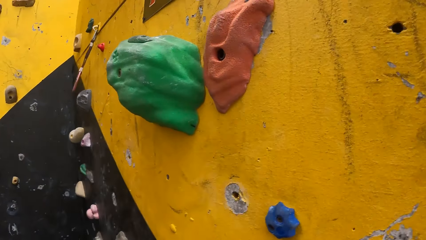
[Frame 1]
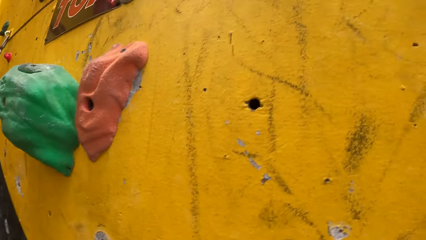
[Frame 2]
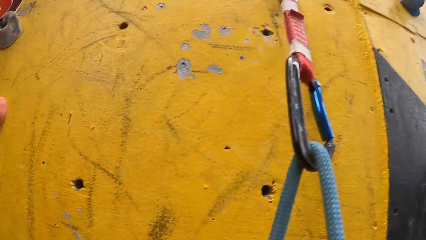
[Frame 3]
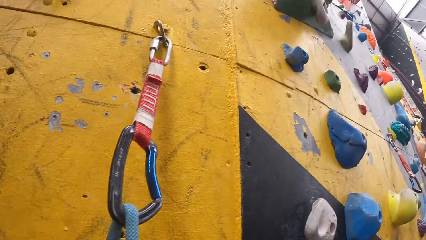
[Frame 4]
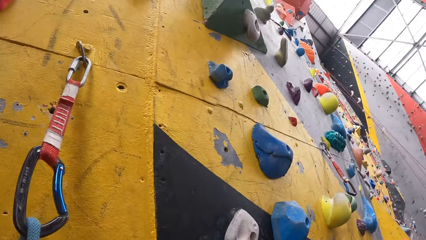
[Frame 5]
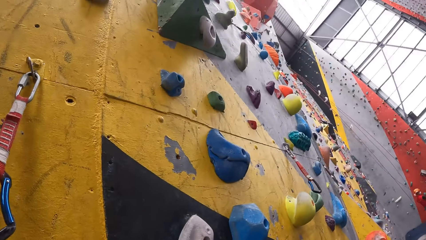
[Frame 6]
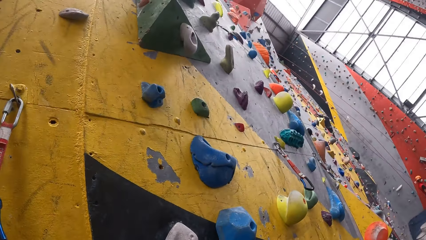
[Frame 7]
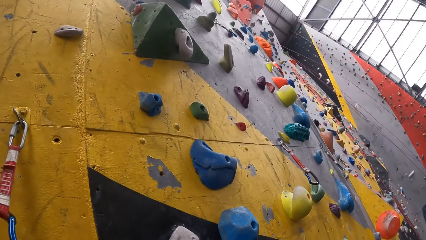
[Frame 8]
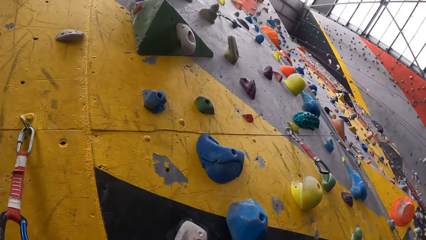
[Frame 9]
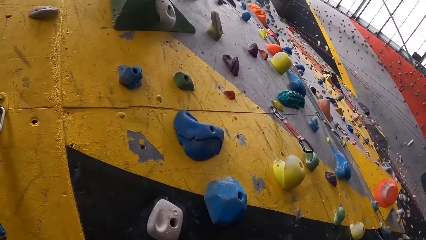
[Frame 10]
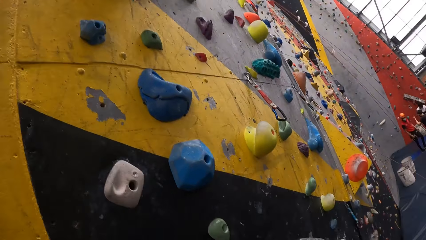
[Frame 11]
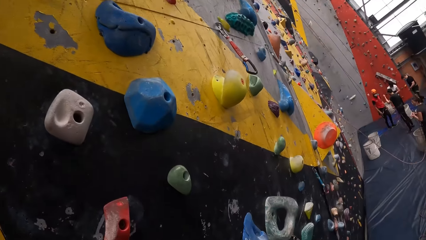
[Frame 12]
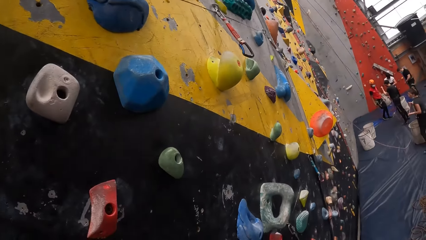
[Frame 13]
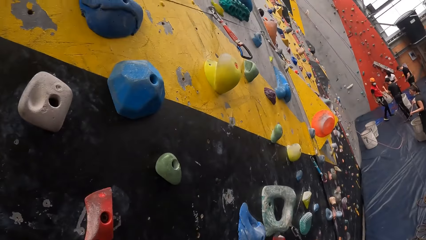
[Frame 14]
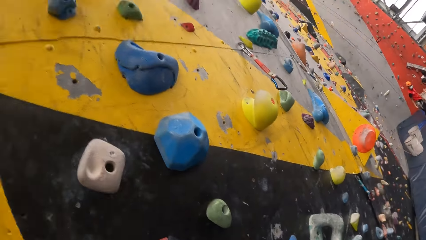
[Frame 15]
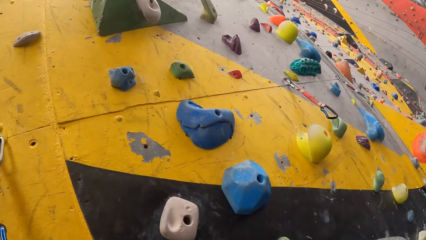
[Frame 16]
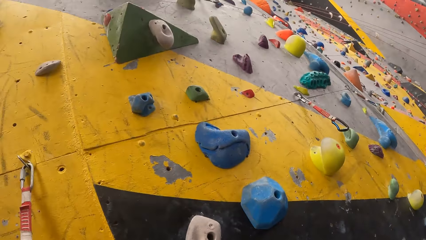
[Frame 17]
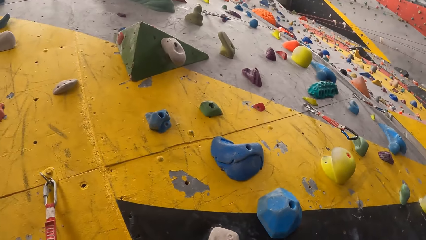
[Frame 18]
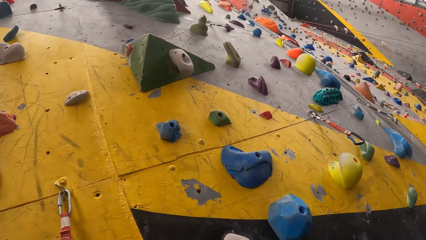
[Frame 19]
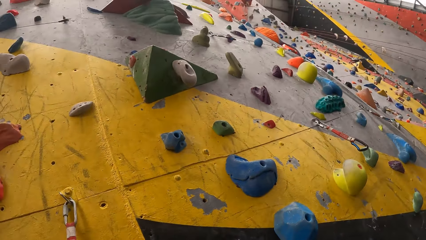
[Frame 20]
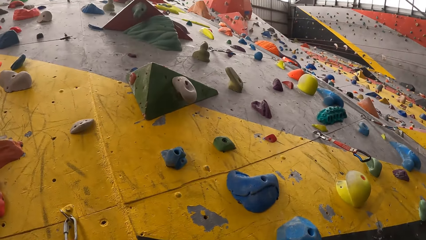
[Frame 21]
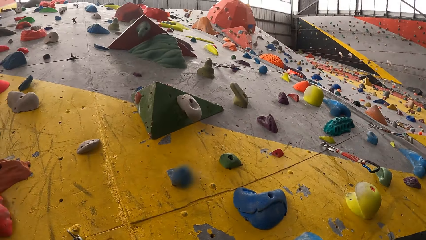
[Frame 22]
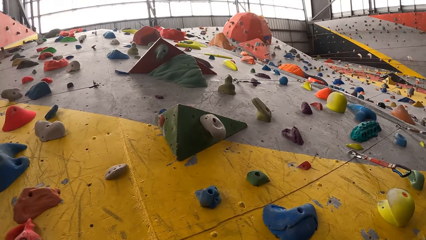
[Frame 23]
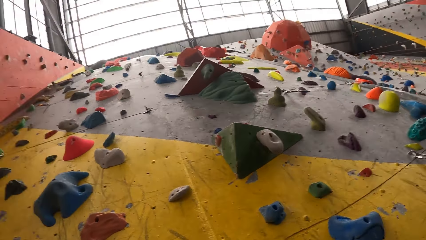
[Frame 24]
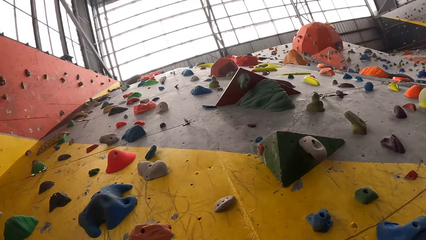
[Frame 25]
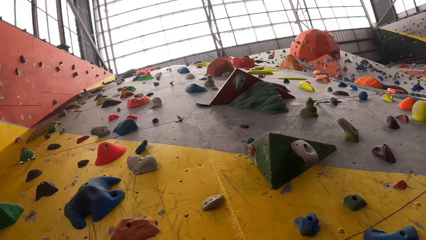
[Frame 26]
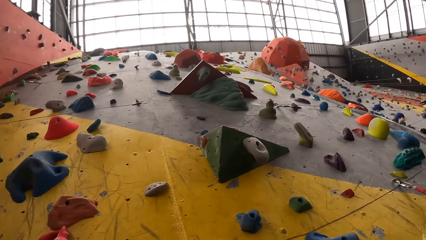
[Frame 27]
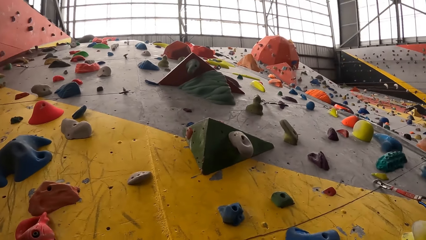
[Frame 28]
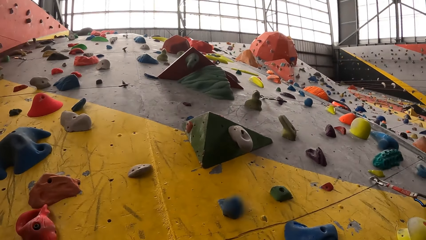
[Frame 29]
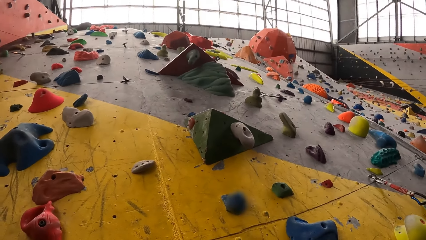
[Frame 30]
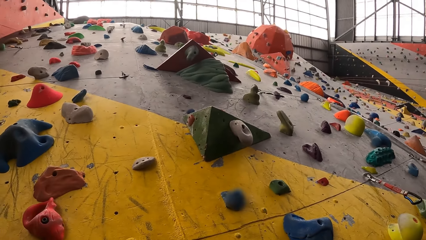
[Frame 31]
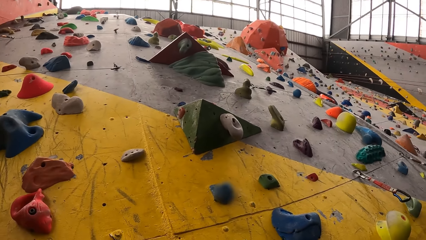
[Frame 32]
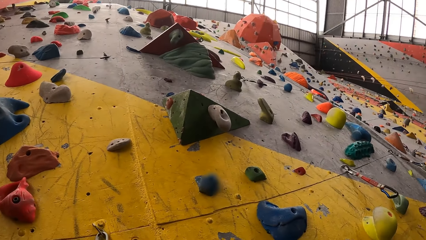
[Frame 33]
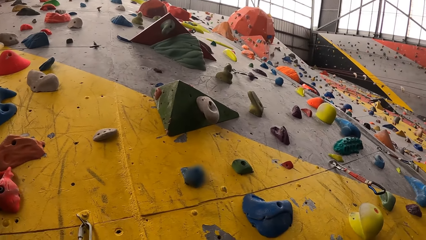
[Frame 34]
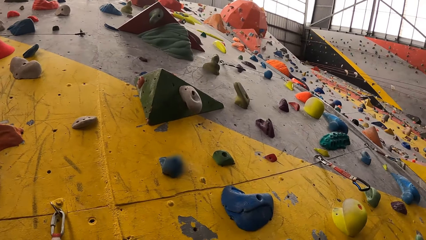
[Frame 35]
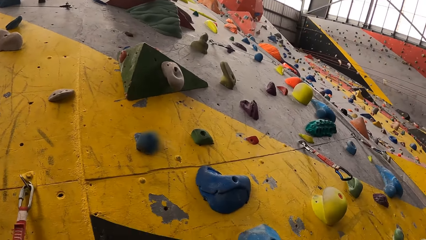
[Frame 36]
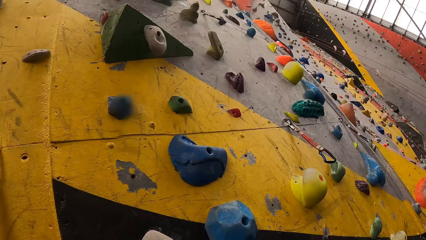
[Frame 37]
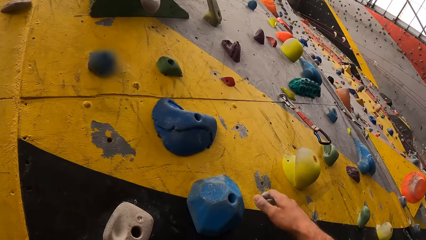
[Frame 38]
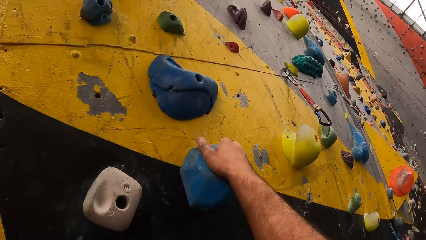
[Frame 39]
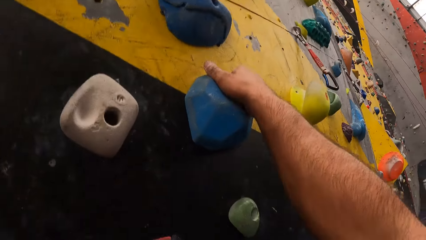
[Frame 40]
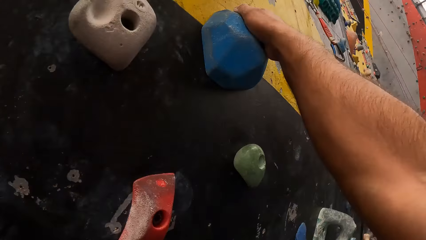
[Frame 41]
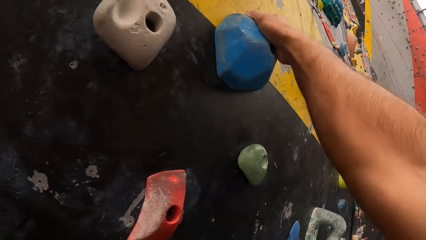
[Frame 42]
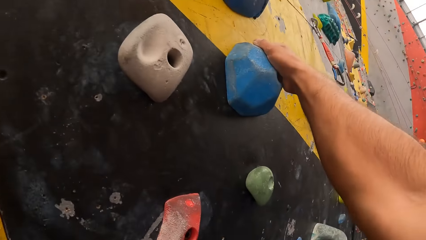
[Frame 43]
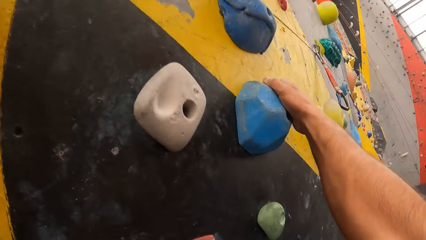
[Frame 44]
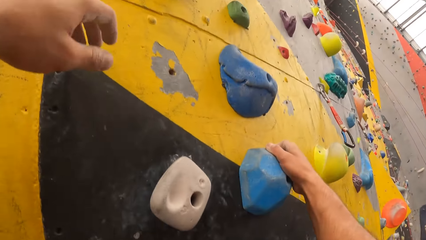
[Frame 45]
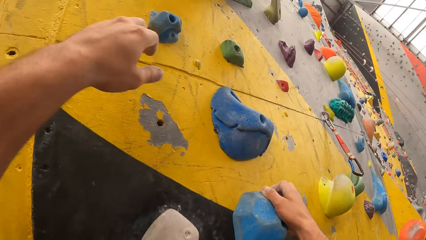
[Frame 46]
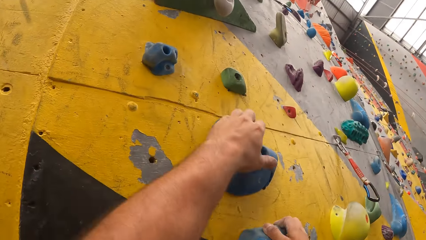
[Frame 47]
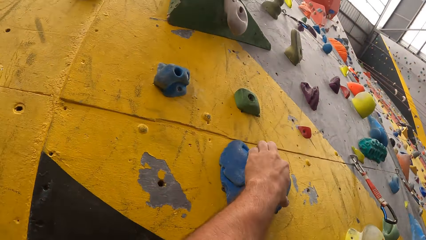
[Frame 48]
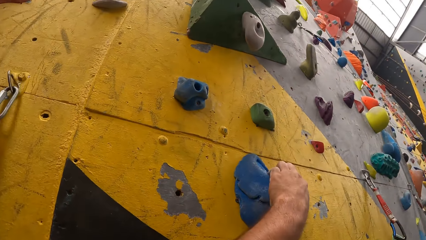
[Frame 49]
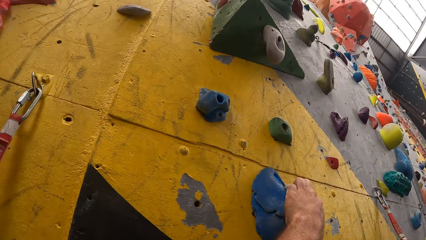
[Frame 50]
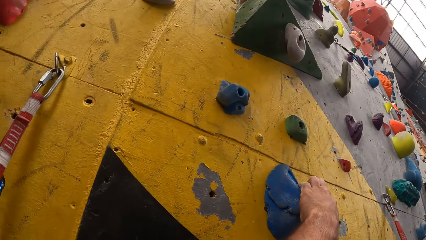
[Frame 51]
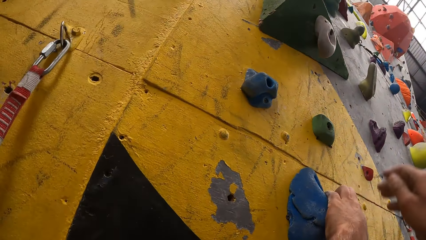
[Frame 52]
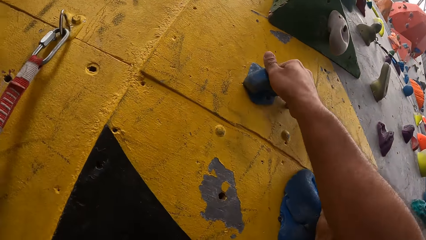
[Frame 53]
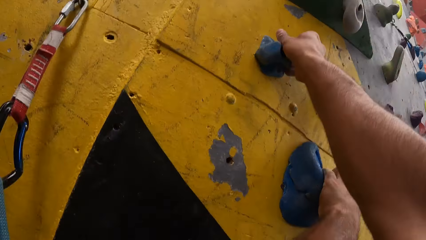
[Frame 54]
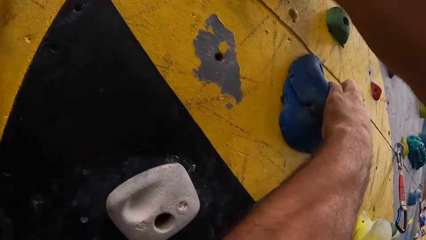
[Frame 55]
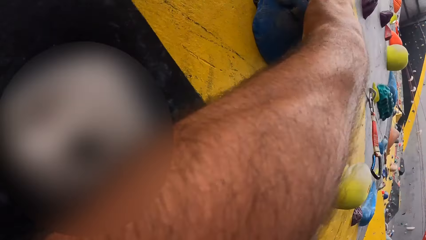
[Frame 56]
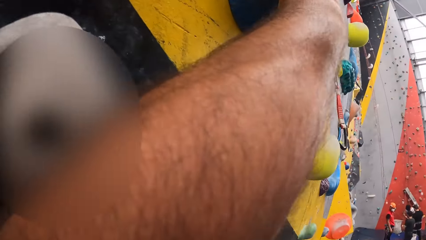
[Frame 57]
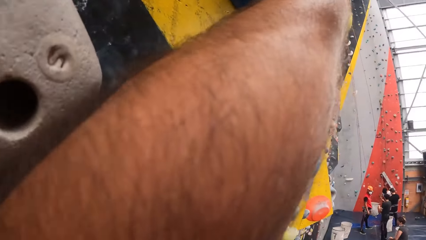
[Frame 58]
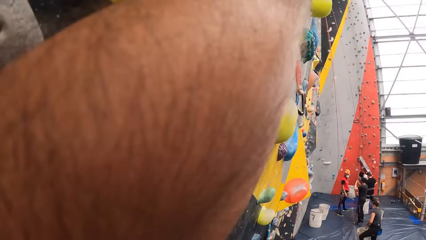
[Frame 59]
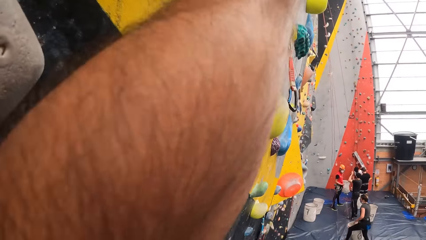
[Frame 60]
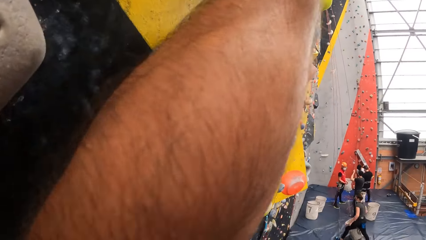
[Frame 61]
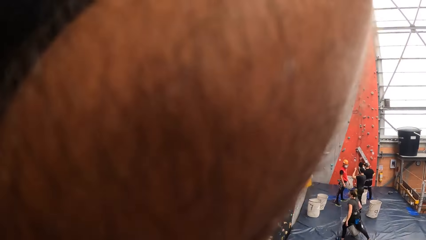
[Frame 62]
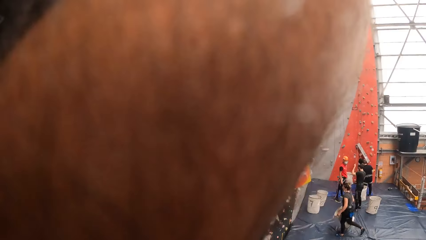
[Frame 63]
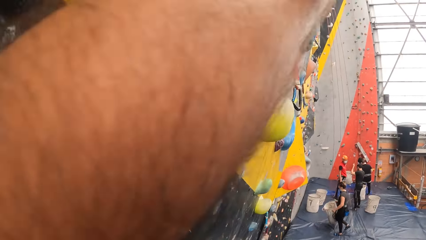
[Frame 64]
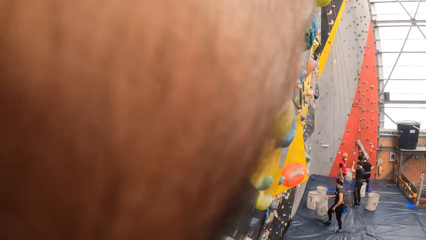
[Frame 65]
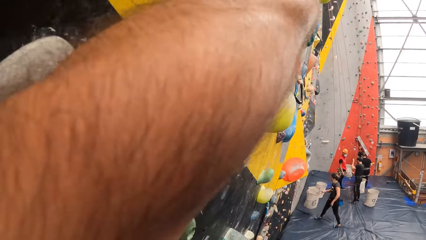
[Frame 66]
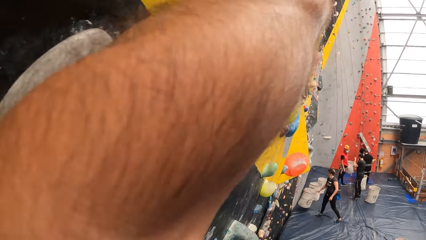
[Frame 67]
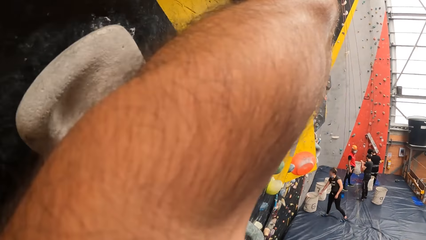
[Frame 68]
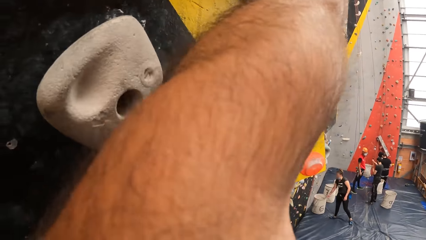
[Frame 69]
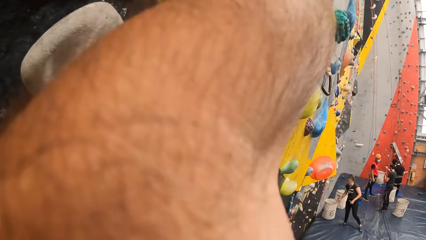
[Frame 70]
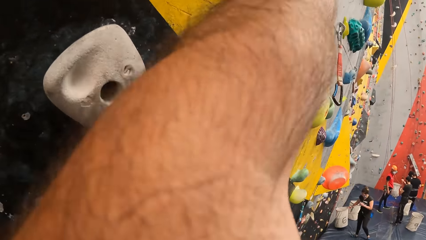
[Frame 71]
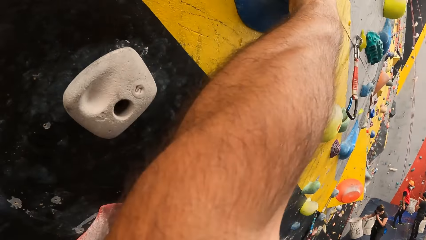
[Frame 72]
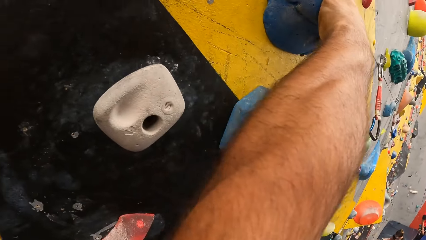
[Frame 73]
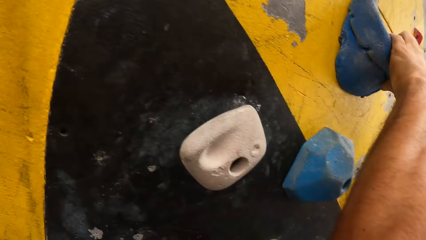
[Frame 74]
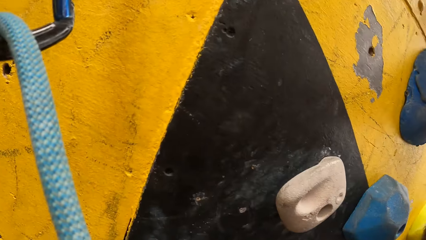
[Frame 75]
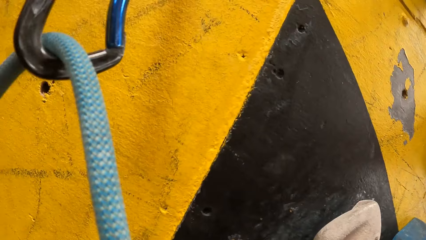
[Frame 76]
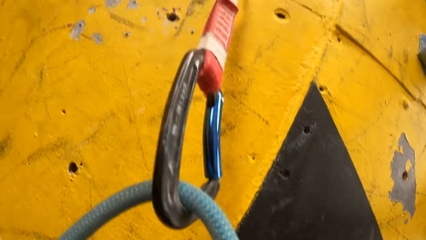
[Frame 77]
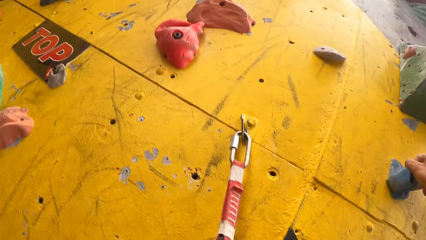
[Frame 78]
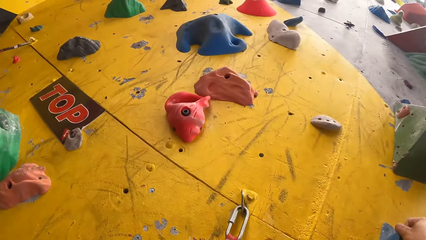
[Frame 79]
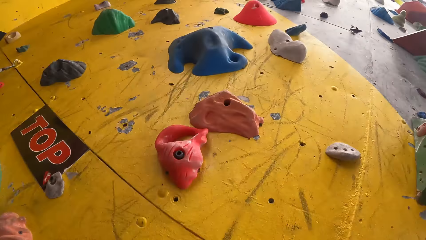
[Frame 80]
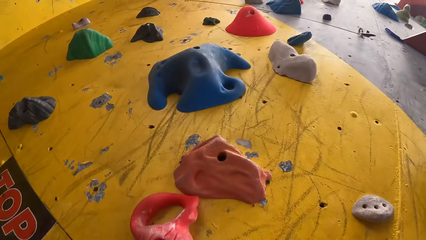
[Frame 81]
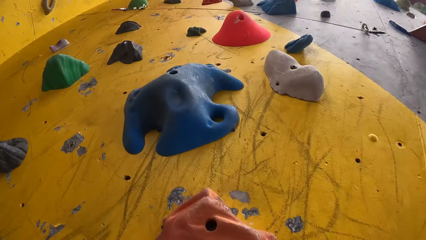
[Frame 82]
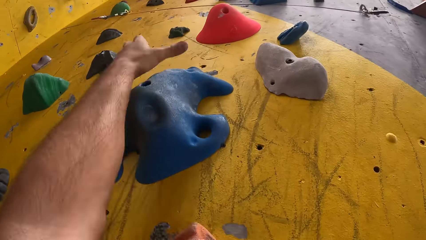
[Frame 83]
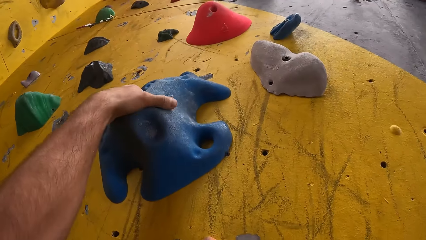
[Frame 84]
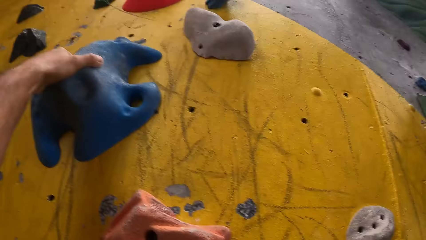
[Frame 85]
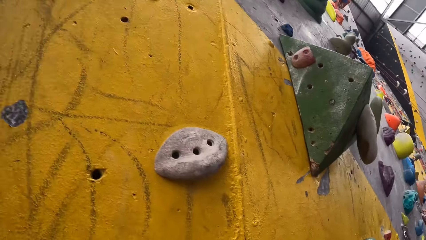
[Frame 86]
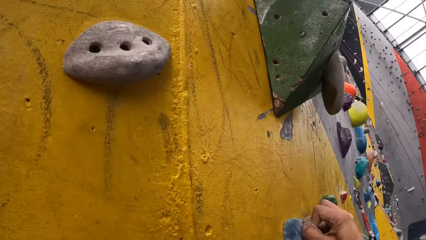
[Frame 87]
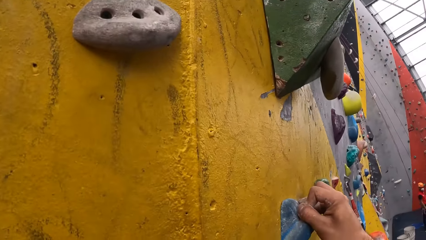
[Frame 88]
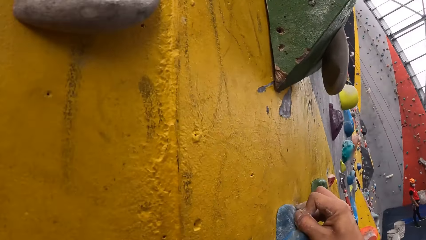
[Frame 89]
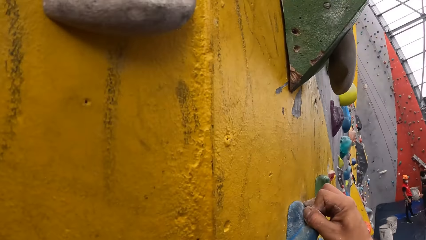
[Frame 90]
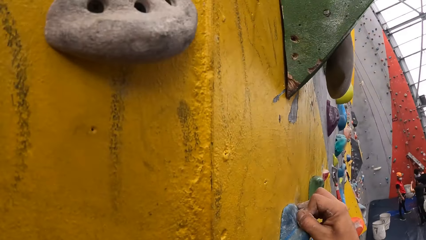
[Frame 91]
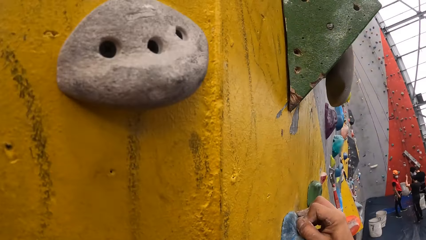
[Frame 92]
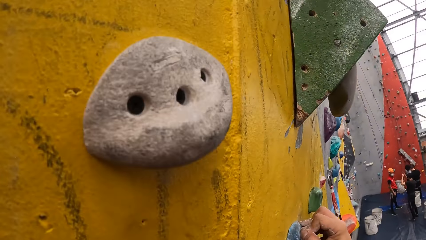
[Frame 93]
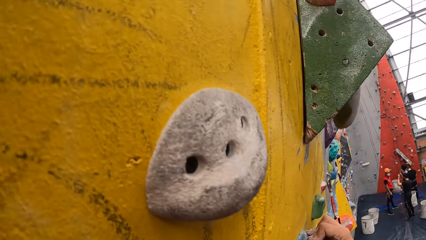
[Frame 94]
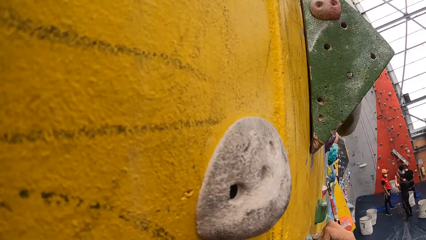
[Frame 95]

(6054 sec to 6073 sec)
The camera wearer looks around the wall. They move their hand up and hold the rock wall. They climb up the wall climb challenge. They move their hand up and hold the rock wall. They move their hand up, hold the rock wall and look around. They move their hand up and hold the rock wall.
